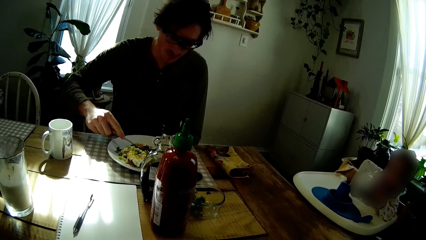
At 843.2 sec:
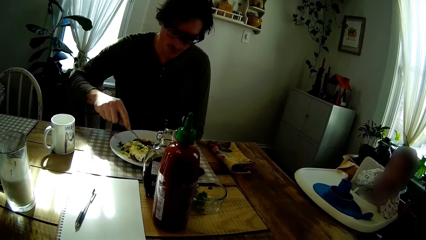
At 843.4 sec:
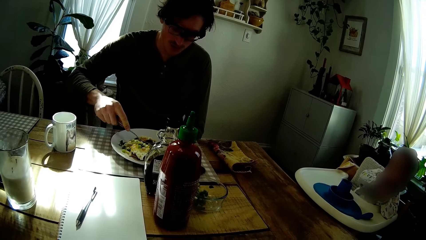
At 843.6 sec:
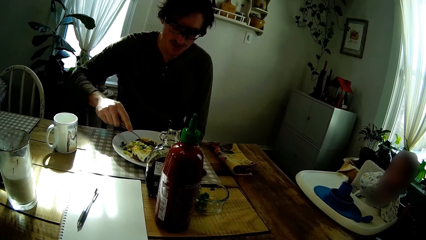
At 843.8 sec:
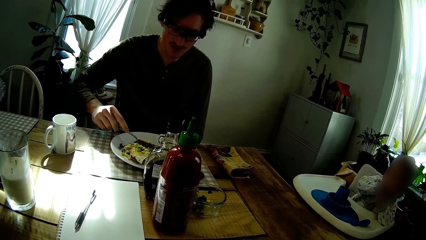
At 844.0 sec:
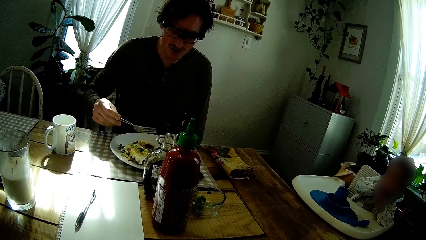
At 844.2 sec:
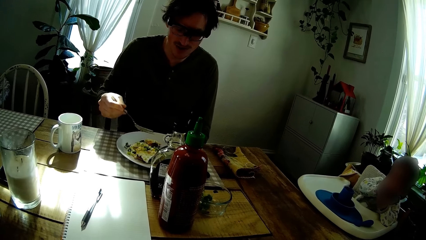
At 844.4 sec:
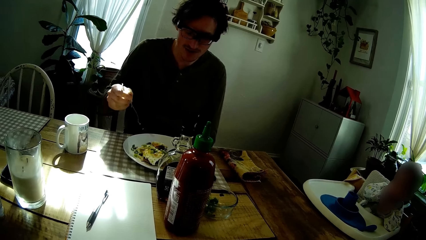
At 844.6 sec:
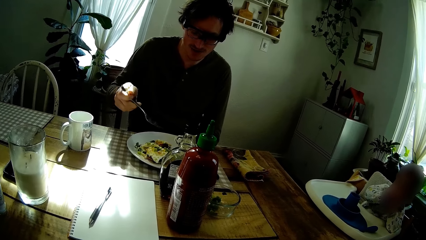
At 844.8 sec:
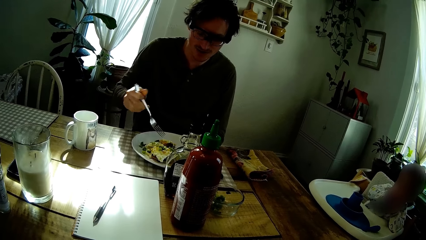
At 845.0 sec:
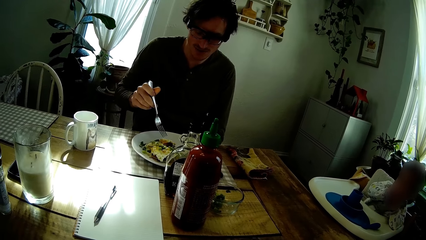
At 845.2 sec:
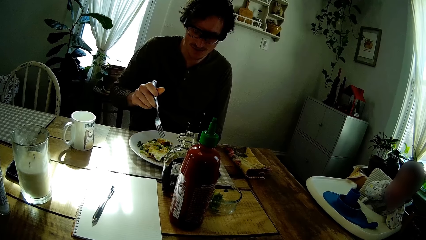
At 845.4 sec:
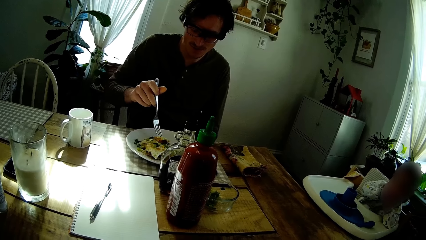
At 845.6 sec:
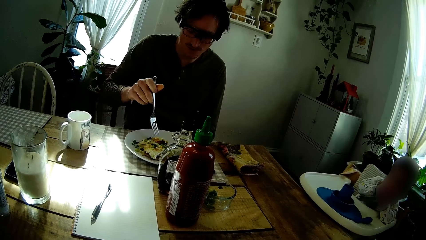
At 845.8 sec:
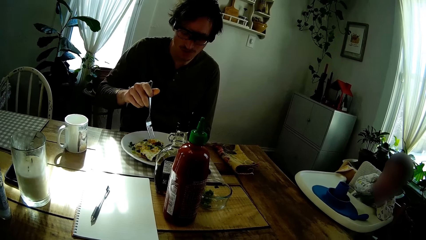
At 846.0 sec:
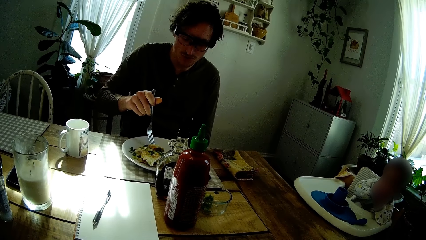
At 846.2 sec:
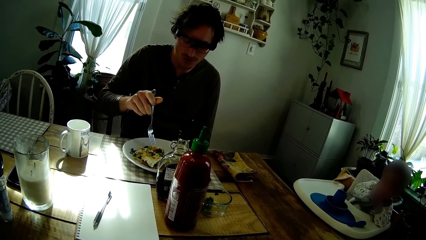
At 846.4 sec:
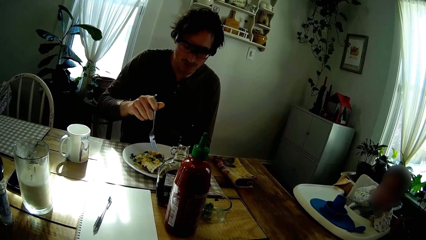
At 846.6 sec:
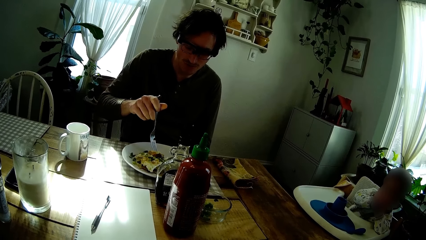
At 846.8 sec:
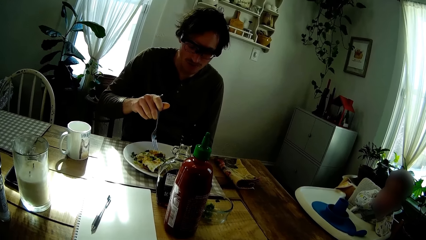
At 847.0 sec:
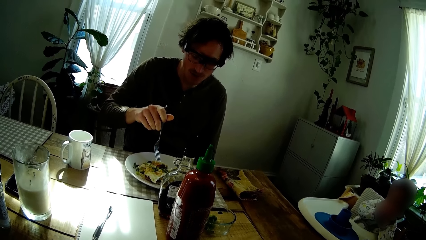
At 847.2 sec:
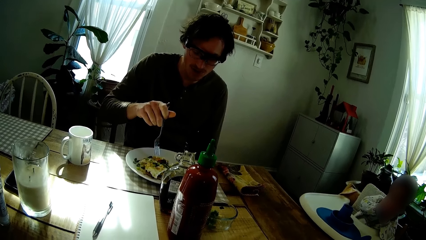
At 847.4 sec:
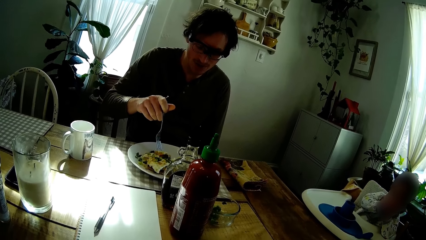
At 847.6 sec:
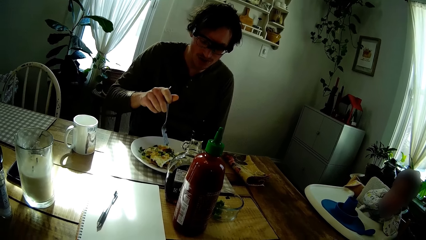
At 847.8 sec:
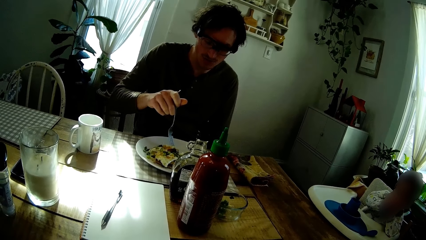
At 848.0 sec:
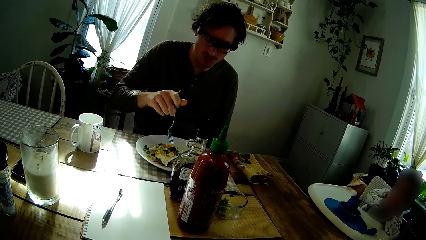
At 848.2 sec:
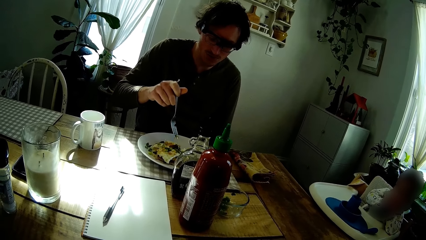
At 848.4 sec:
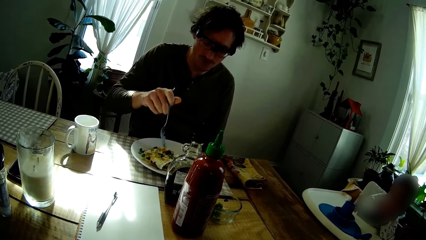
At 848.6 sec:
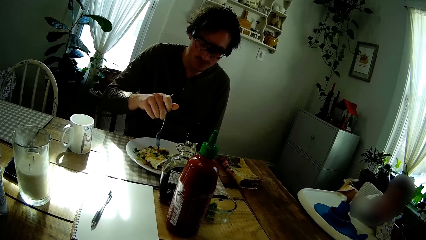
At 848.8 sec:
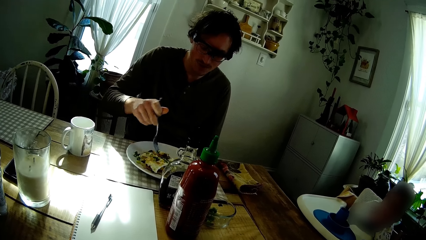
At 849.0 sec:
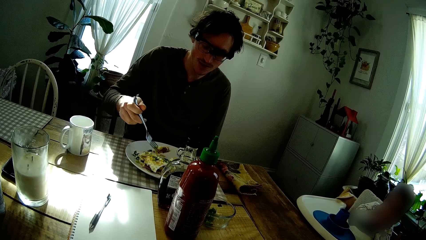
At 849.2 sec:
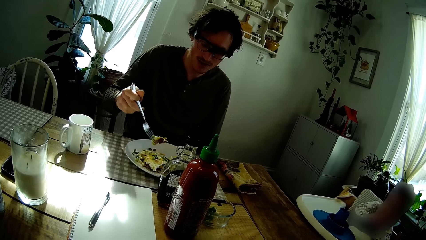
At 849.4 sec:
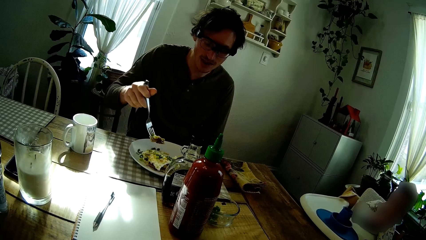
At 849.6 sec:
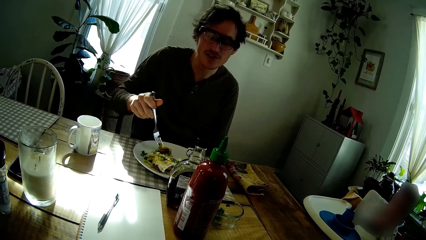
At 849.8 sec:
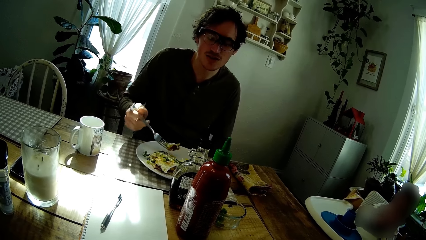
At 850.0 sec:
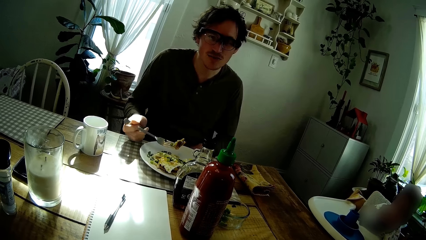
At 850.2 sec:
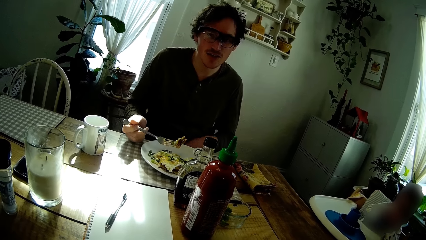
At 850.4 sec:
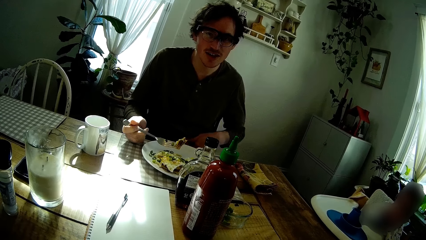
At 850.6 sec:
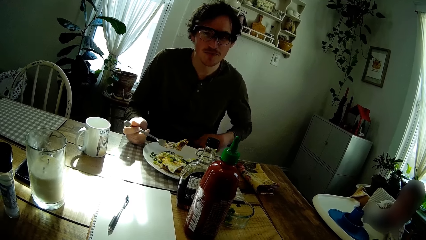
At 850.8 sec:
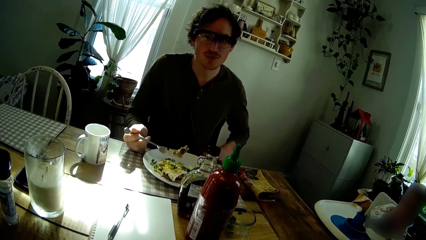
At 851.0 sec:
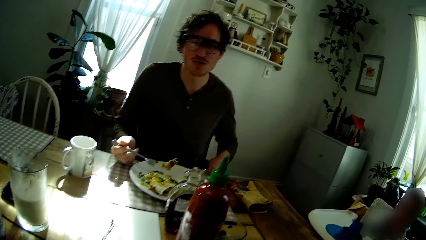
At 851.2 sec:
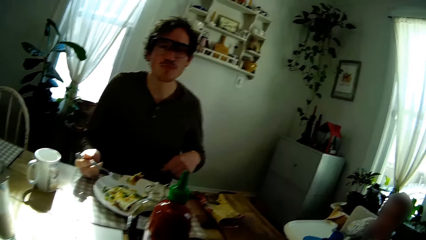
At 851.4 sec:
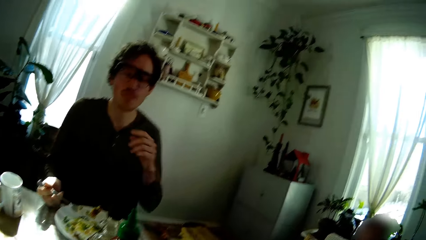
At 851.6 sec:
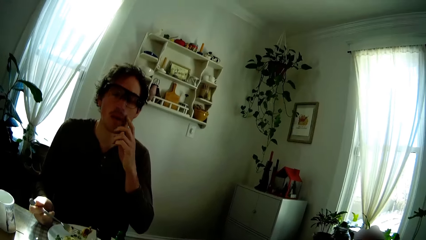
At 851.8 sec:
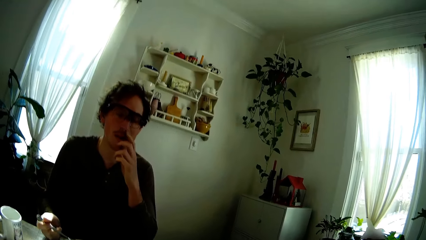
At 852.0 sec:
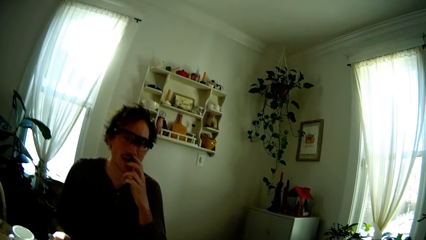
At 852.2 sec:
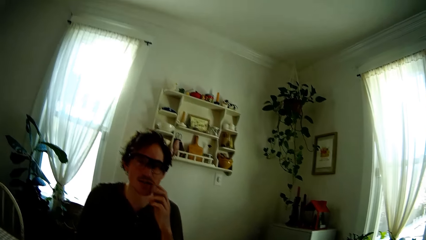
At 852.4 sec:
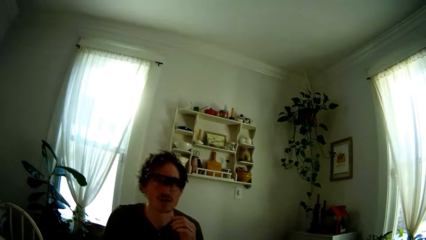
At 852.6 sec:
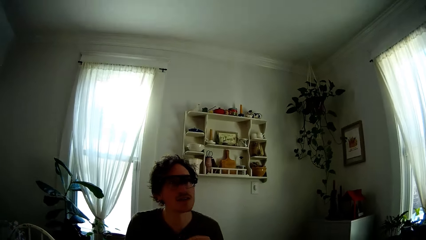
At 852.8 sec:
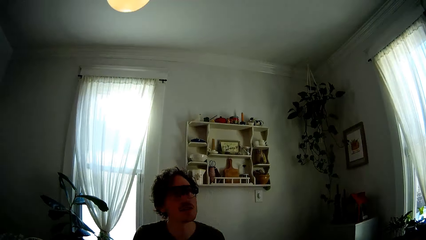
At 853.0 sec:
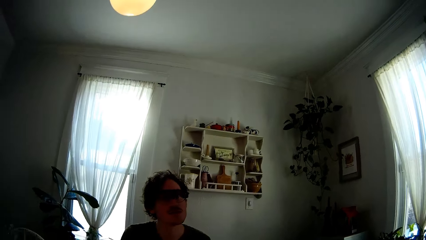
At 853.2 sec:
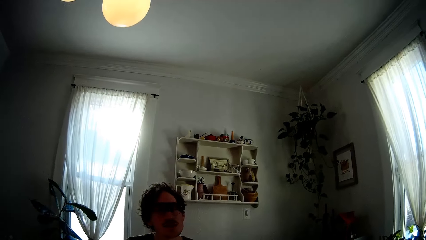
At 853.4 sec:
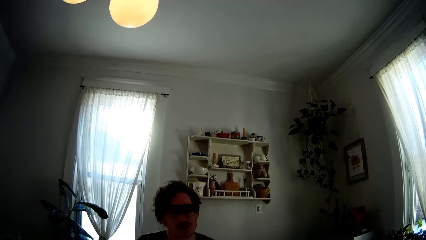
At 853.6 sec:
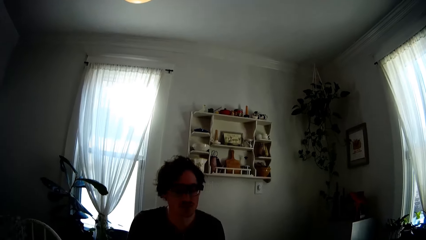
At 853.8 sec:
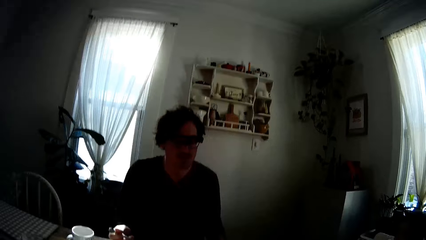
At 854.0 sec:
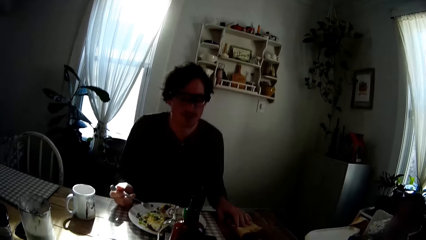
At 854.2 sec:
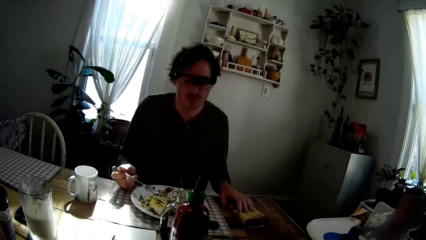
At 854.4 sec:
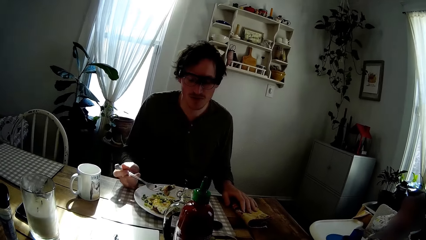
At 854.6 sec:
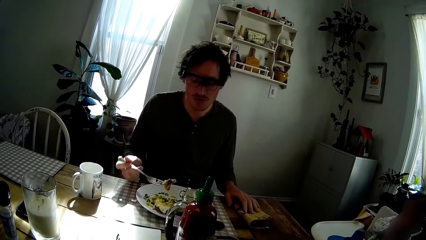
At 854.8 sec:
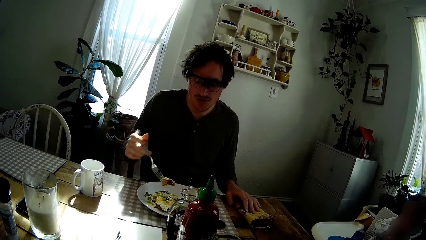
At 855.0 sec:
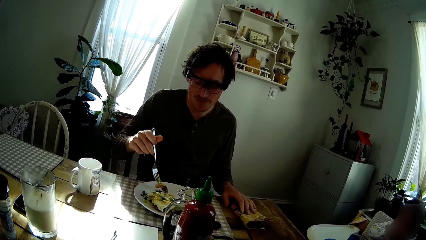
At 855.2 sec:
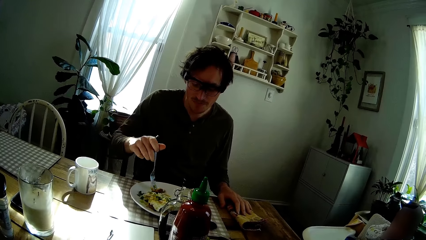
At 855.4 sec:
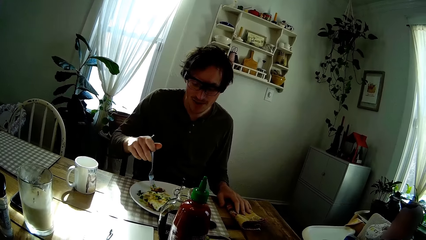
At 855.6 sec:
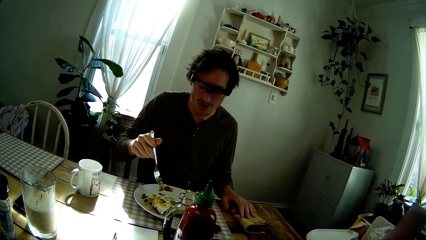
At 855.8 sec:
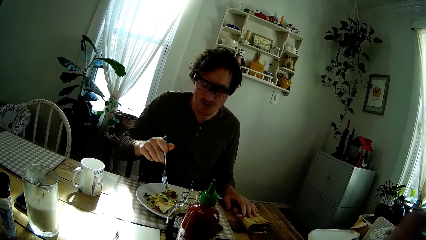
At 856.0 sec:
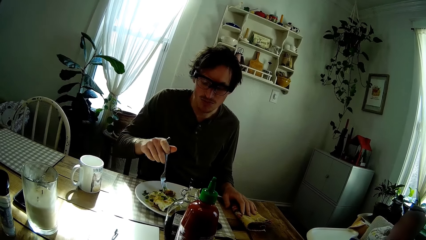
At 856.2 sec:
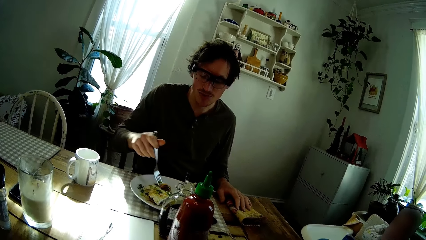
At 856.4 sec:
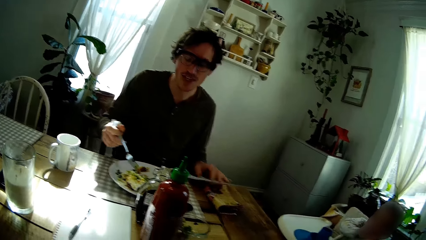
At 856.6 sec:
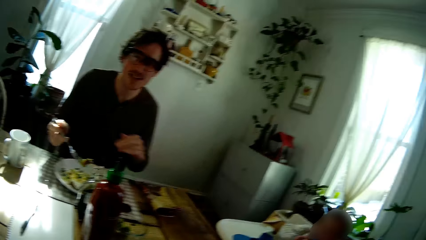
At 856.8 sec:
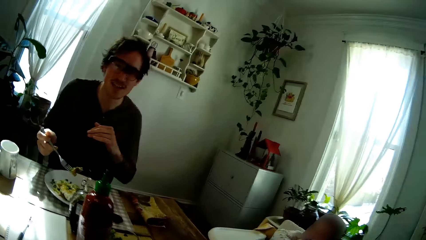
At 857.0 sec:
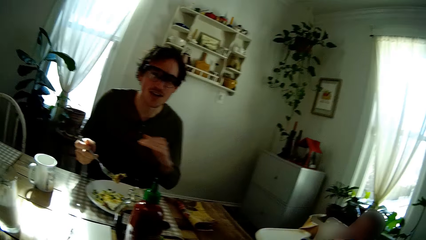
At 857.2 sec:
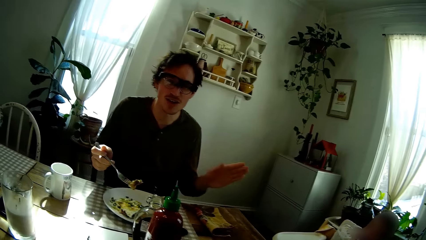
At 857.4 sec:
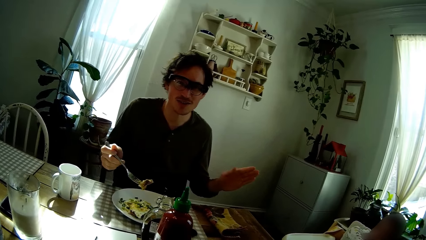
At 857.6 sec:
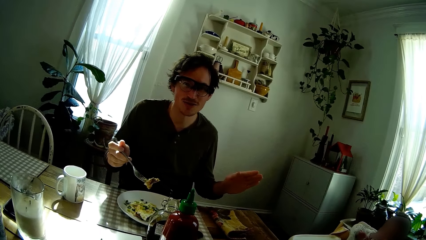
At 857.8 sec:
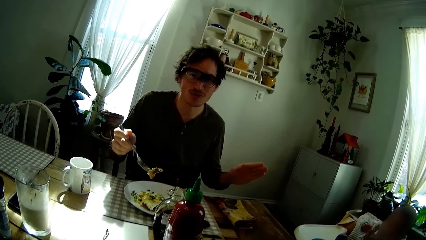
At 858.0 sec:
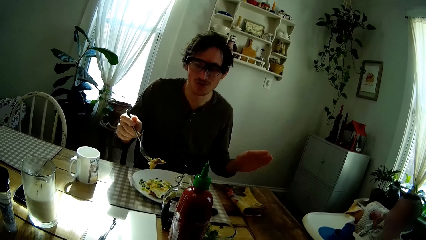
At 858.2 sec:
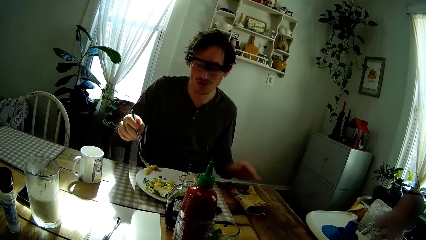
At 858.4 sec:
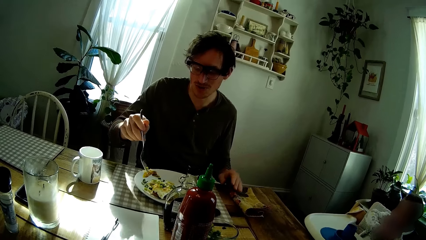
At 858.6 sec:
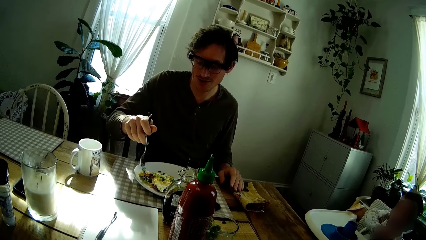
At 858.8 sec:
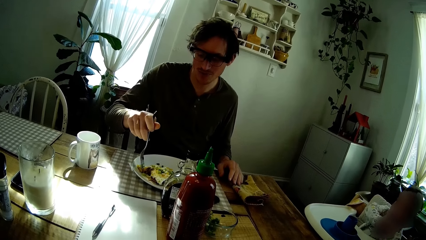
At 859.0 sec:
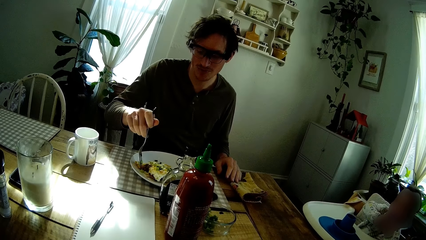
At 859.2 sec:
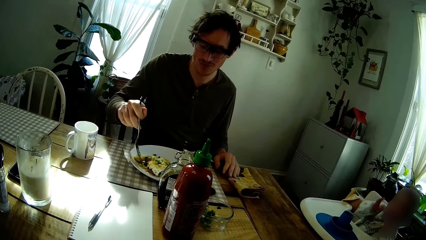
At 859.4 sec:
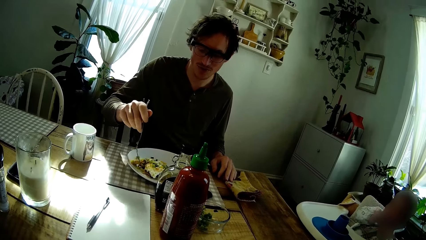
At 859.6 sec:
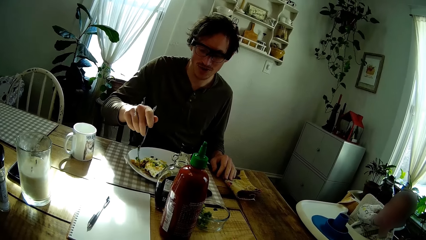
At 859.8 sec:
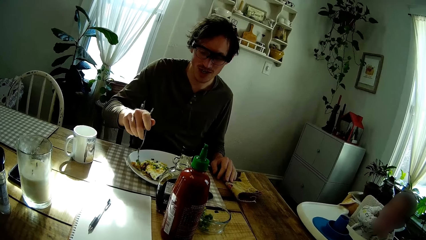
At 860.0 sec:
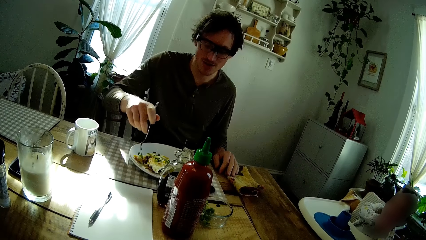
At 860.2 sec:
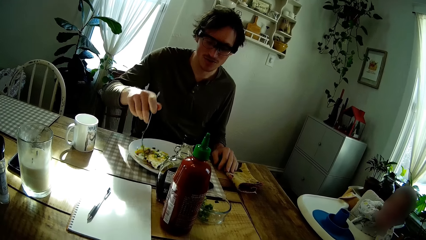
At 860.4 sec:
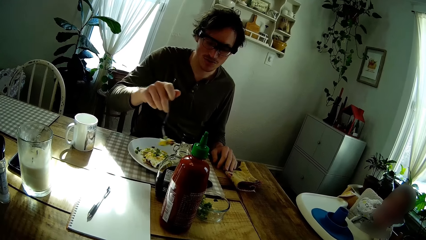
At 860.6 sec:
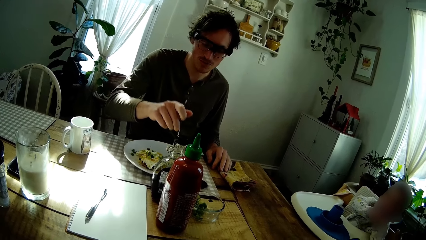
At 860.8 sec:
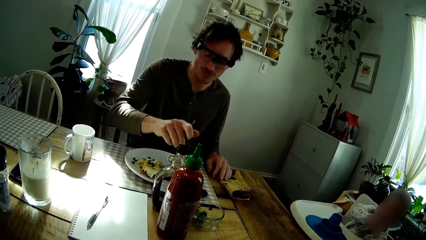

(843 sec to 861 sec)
The man picks the scrambled eggs from the plate with the fork in his right hand. The man places his right hand on the table. The man touches his face with his left hand. The man picks the scrambled eggs from the plate with the fork in his right hand. The man gesticulates with his left hand. The man picks the scrambled eggs from the plate with the fork in his right hand. The man places his left hand on a napkin on the table.
